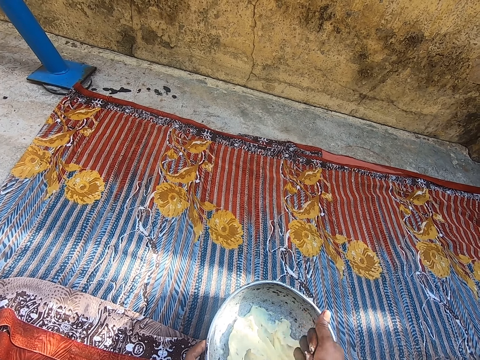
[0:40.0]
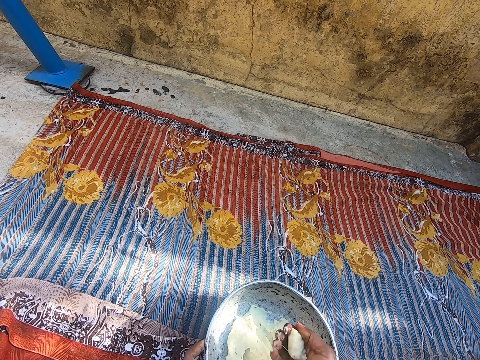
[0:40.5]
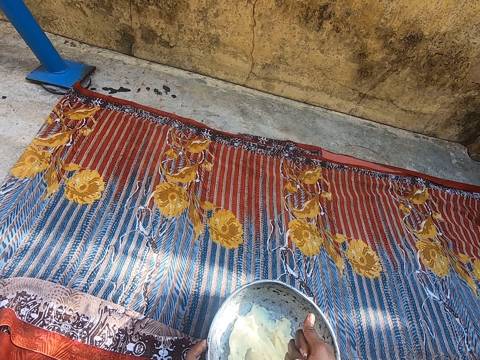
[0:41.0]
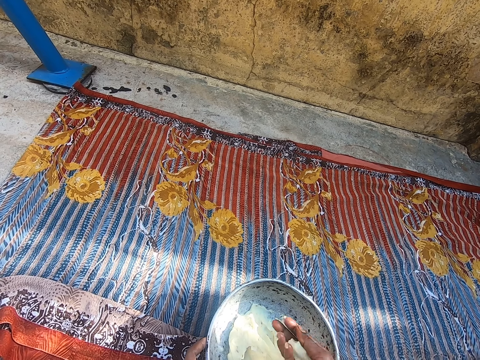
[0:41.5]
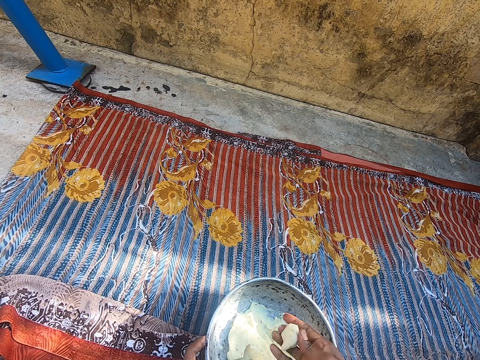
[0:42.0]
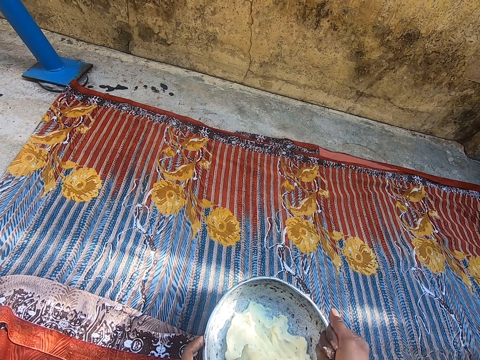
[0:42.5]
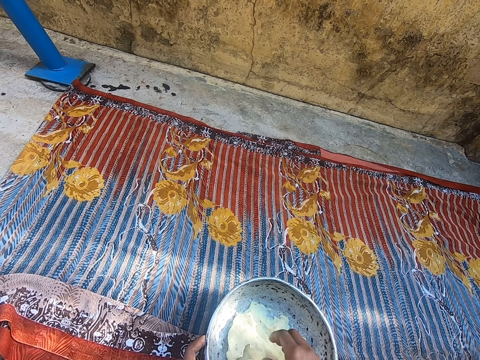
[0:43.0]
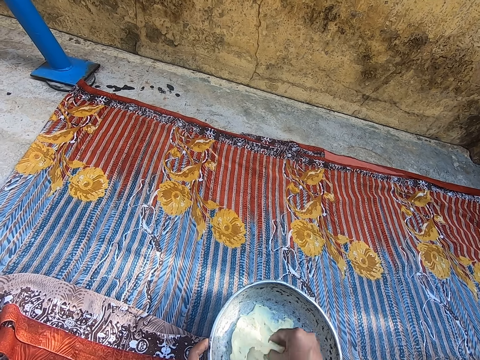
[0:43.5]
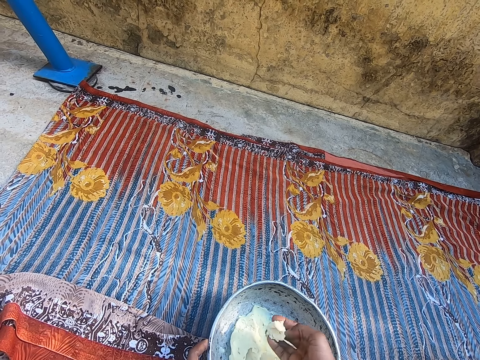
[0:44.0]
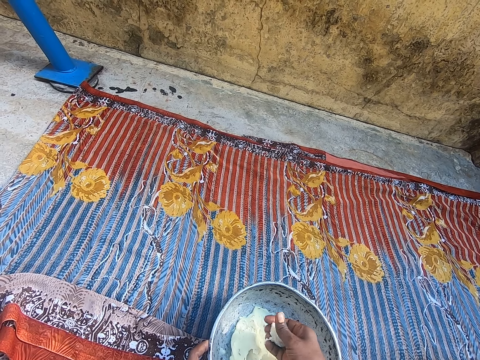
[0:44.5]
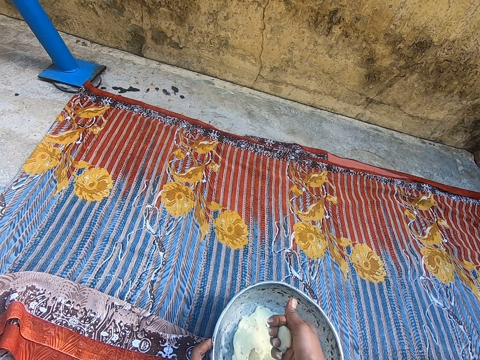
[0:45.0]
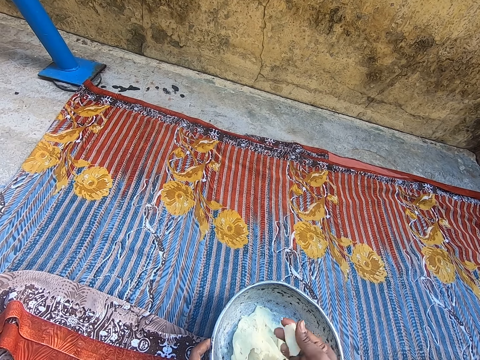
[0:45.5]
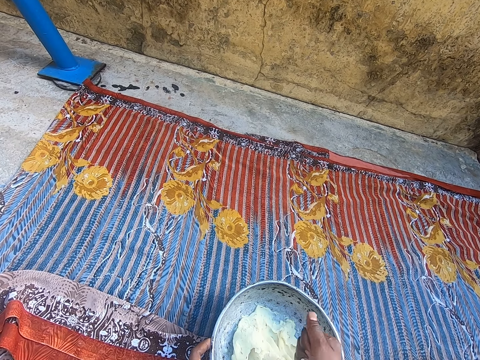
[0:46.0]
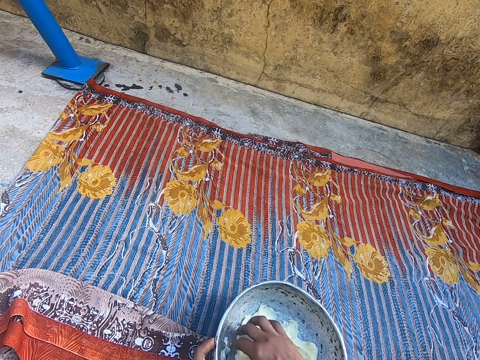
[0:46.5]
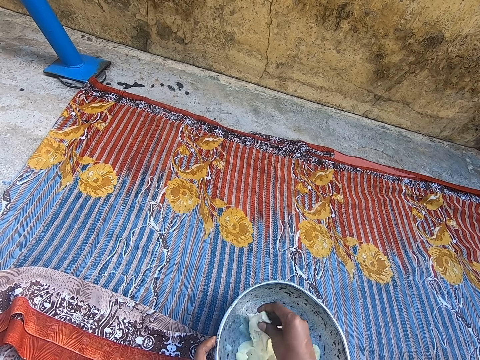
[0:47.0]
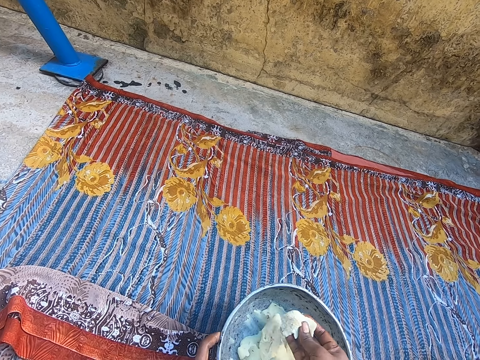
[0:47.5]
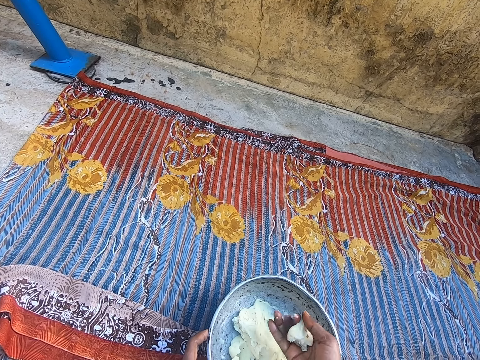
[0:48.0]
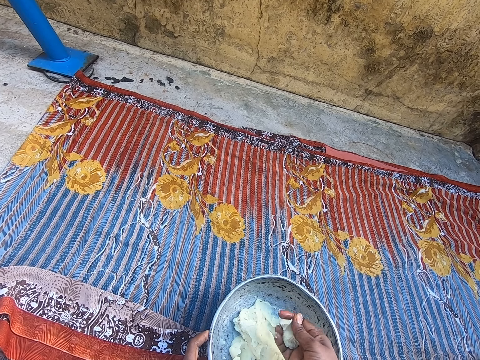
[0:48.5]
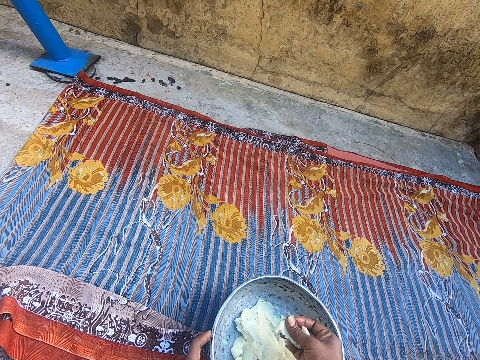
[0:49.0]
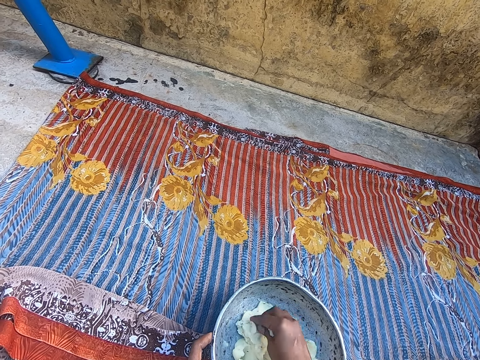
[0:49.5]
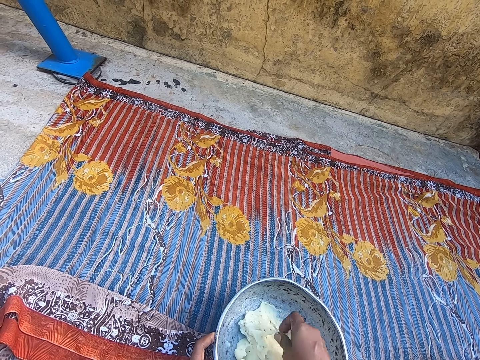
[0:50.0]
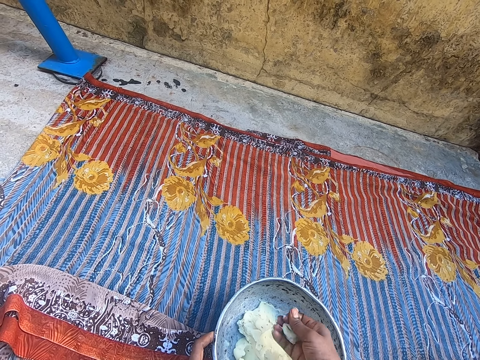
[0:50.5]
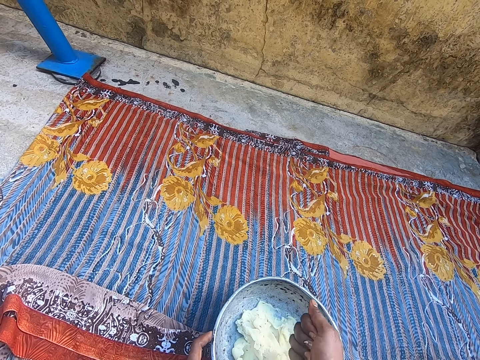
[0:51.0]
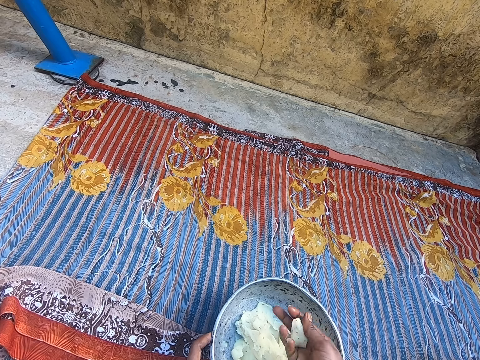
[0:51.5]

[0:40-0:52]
The camera wearer rolls the dough with her hand. She places the dough on the pot. She rolls the dough with her hand. She picks up the dough from the pot. She rolls the dough with her hand.

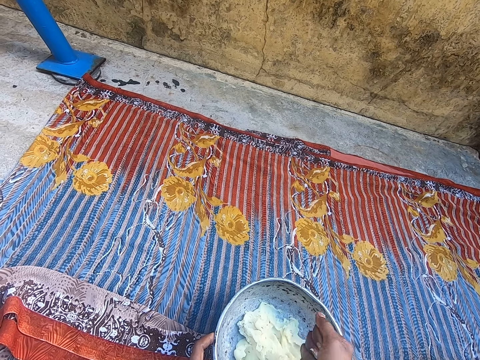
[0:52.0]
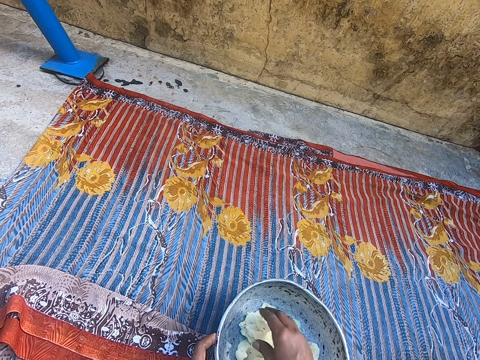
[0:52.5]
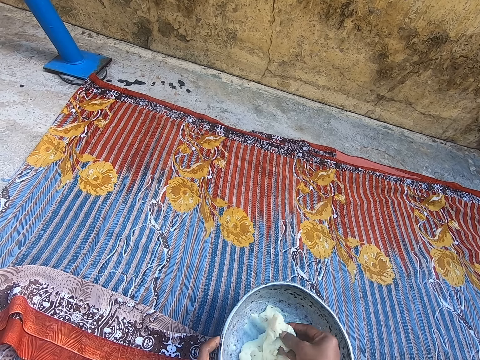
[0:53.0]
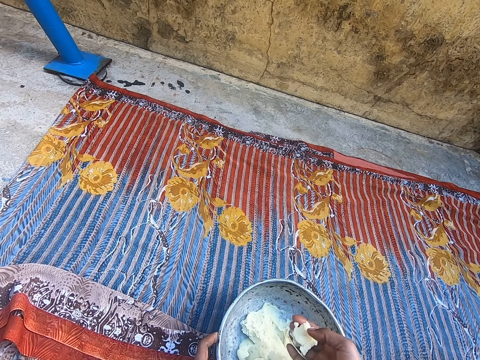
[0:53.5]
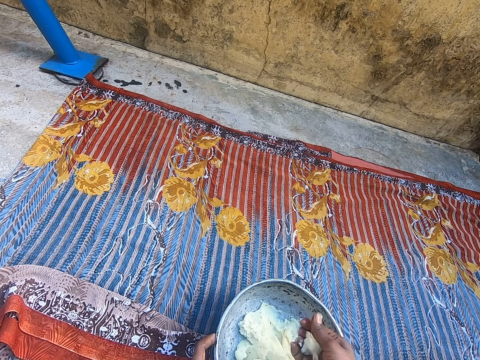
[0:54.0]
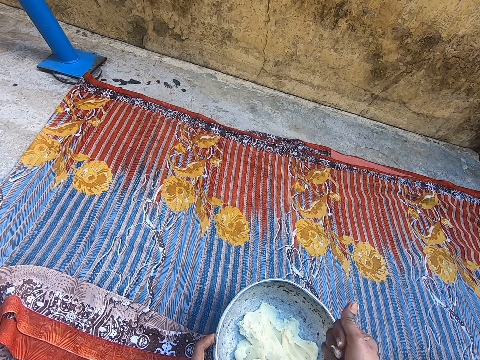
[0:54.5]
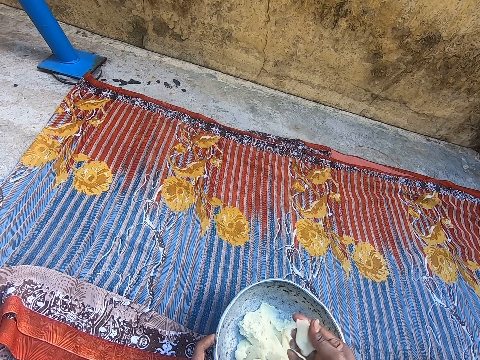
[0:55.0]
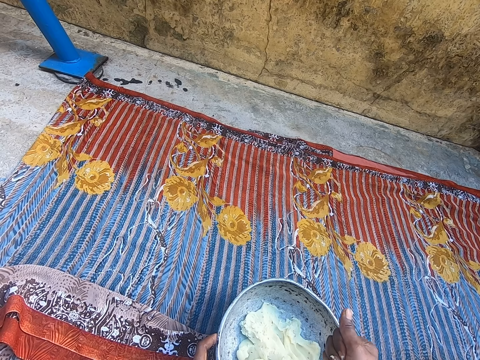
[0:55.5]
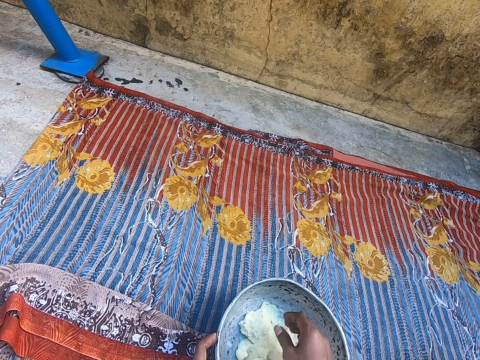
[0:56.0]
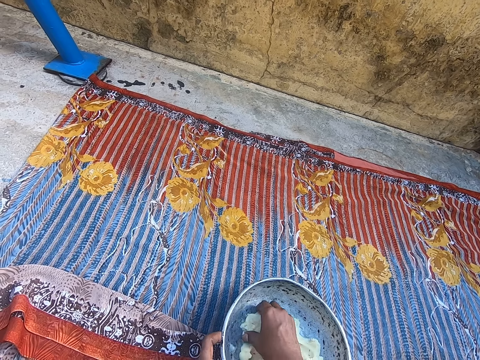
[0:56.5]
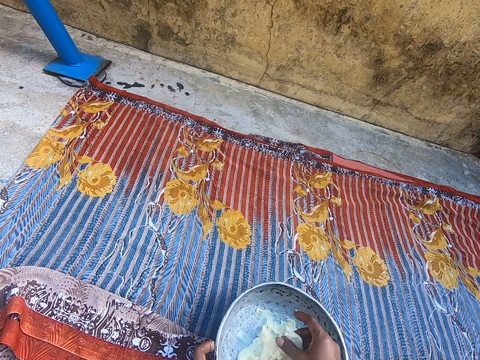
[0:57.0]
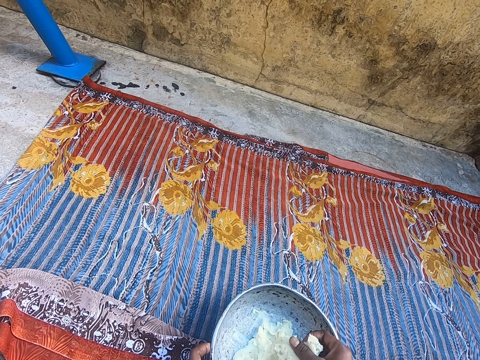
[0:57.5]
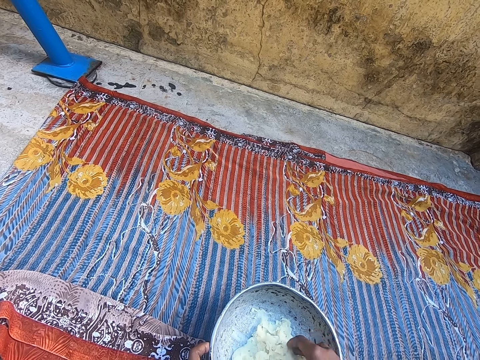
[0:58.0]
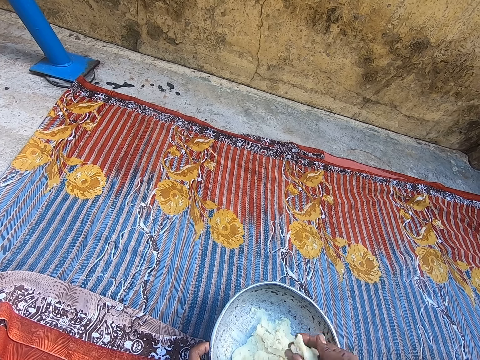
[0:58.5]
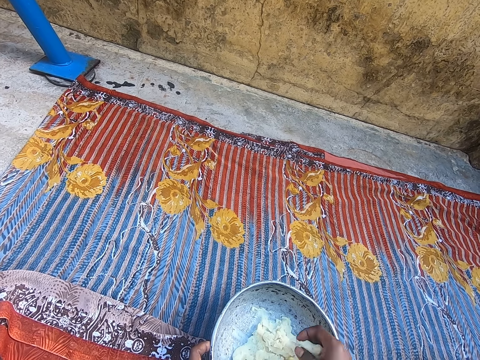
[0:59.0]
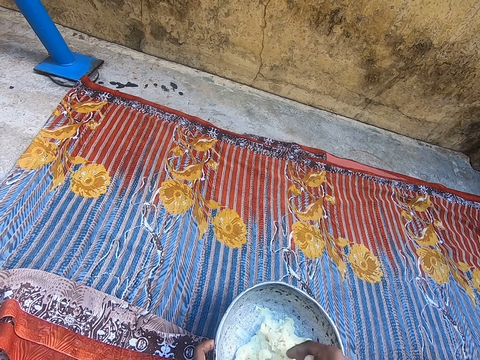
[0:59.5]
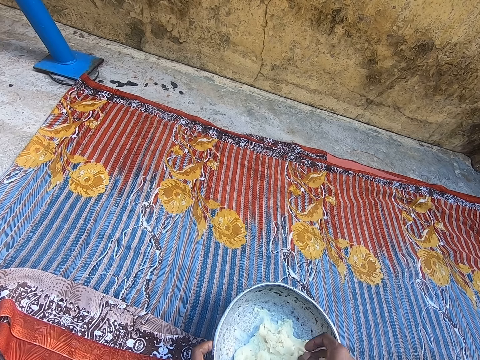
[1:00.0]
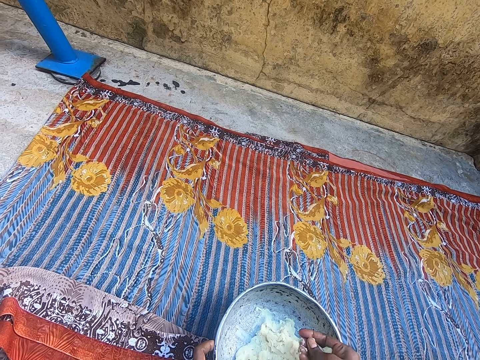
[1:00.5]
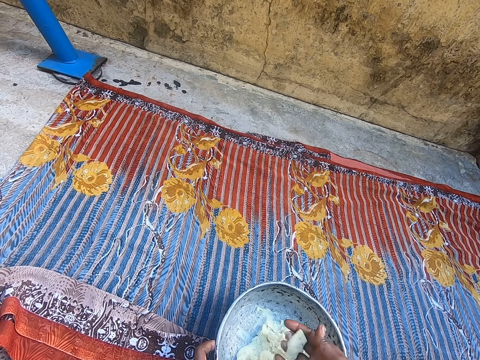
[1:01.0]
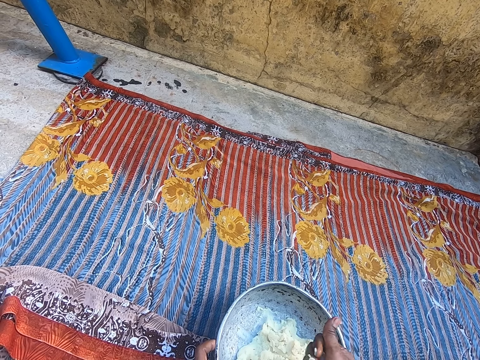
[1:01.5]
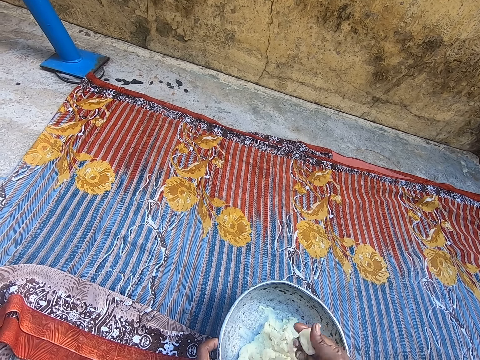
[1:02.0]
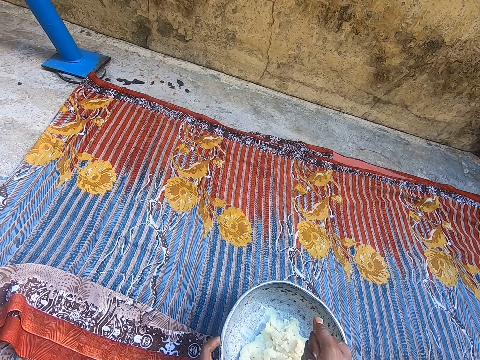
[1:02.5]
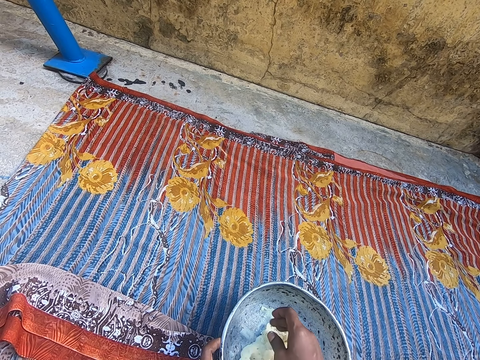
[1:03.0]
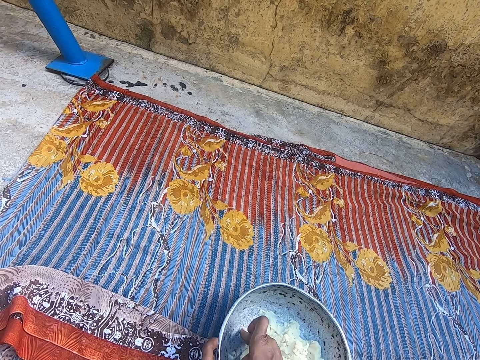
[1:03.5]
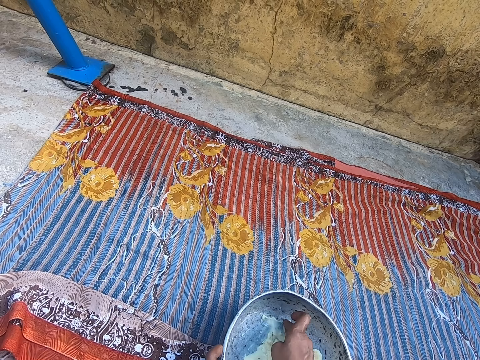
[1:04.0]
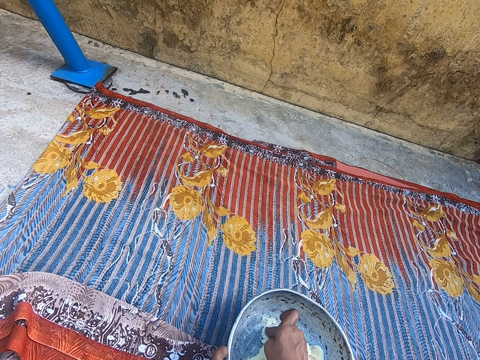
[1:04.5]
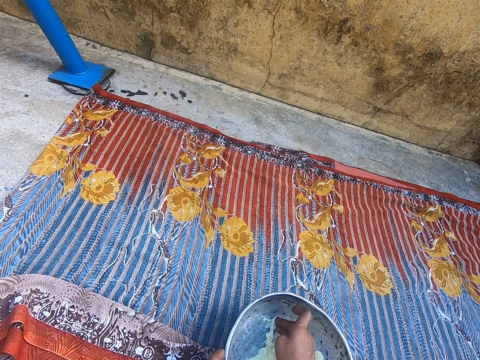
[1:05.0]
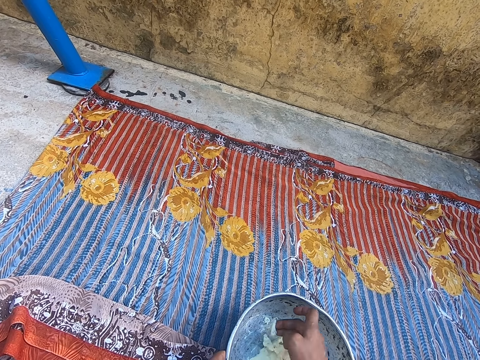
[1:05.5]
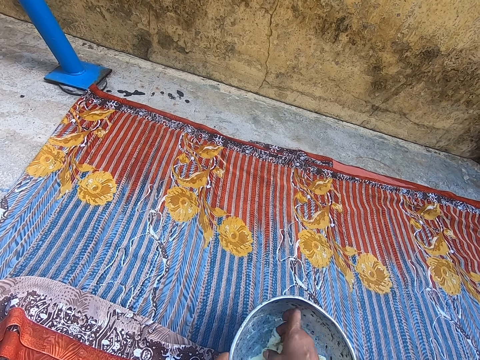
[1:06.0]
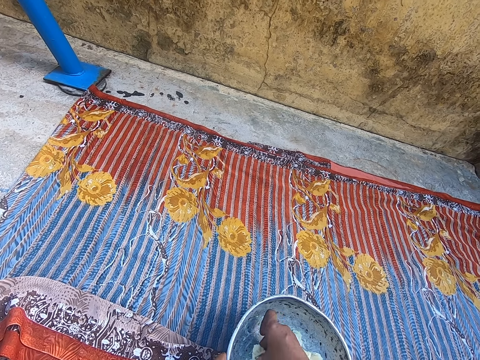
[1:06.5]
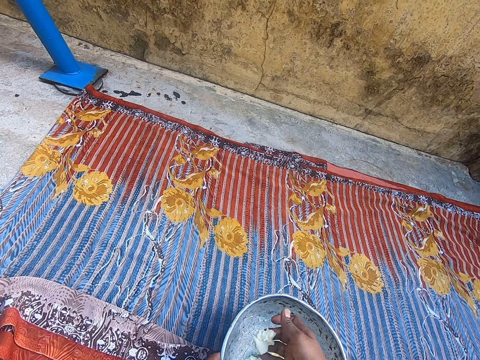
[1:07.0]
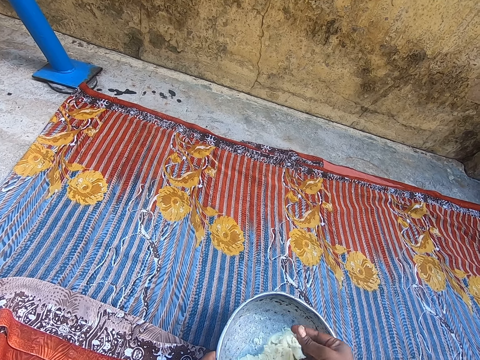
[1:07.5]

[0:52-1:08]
The camera wearer picks up the dough from the pot. She rolls the dough with her hand. She picks up the dough from the pot. She rolls the dough with her hand. She removes the remaining dough from the pot.
